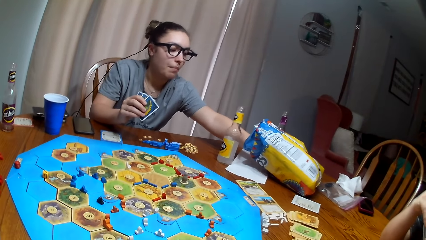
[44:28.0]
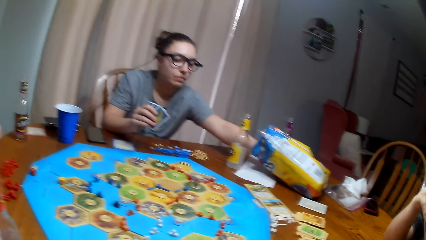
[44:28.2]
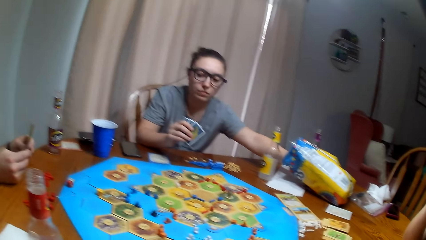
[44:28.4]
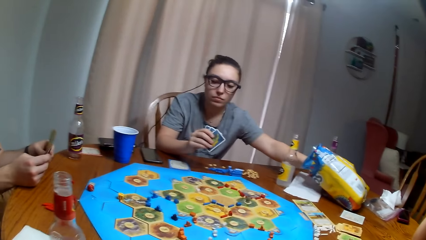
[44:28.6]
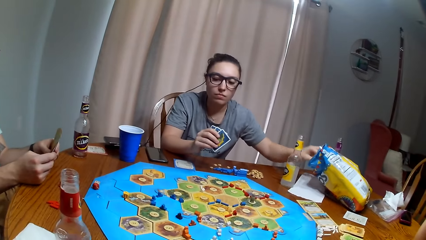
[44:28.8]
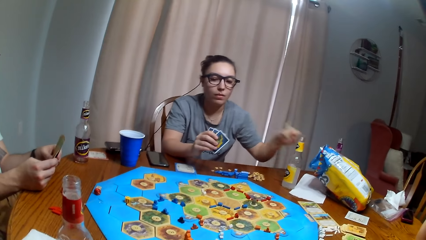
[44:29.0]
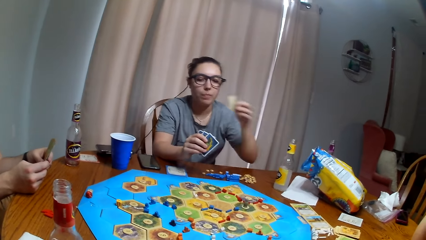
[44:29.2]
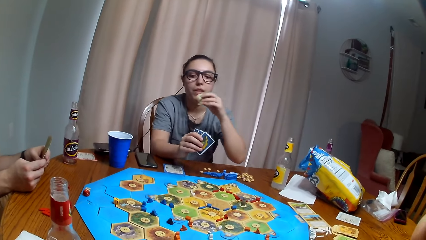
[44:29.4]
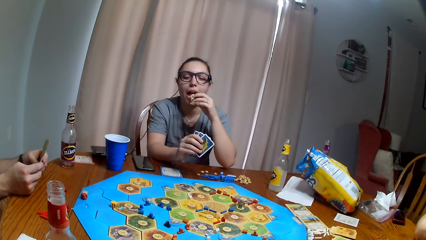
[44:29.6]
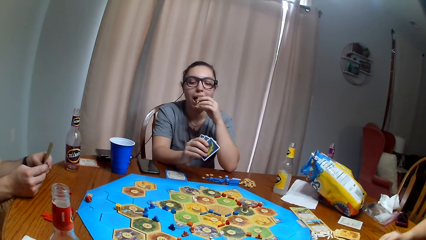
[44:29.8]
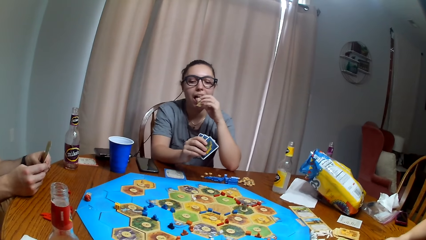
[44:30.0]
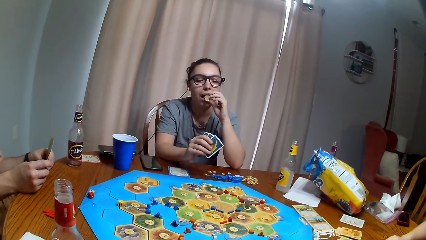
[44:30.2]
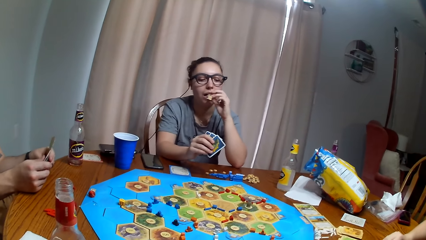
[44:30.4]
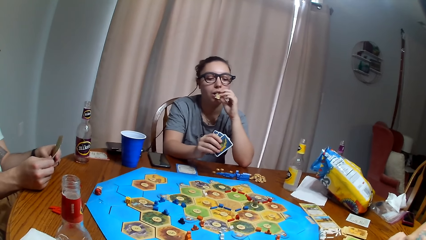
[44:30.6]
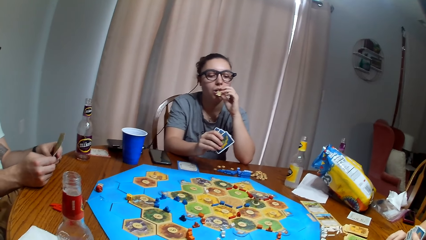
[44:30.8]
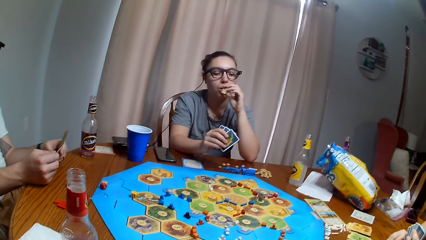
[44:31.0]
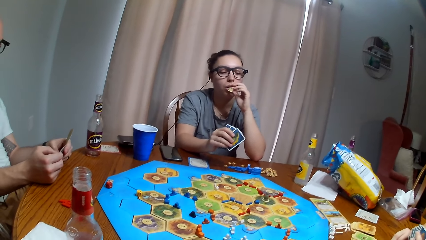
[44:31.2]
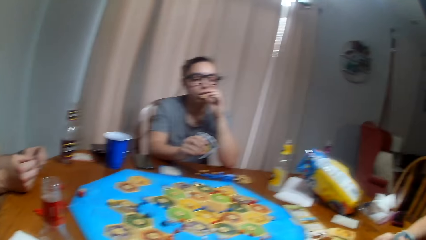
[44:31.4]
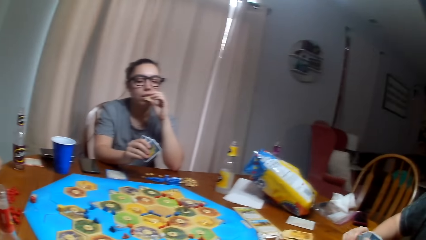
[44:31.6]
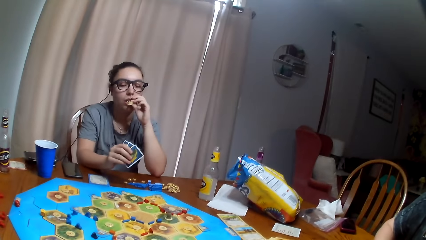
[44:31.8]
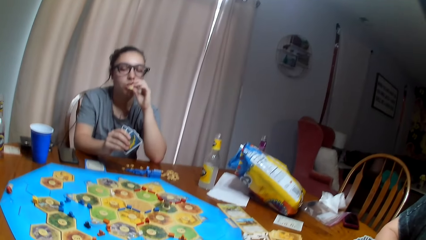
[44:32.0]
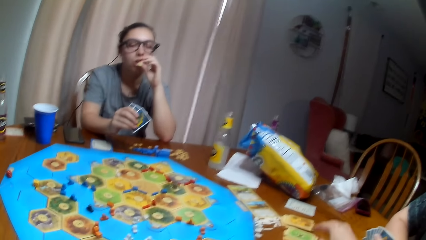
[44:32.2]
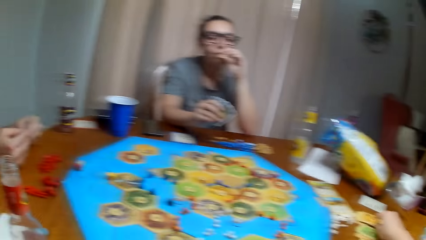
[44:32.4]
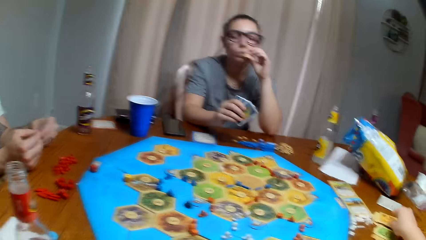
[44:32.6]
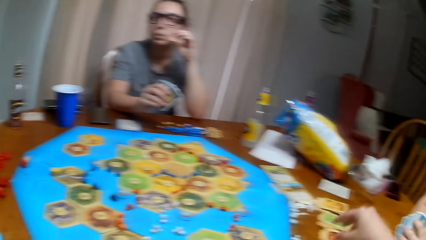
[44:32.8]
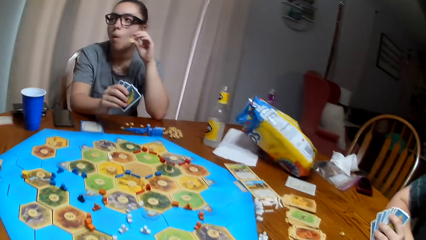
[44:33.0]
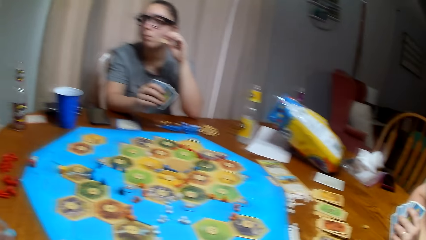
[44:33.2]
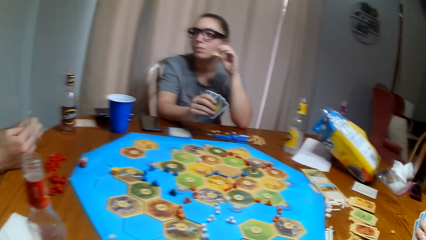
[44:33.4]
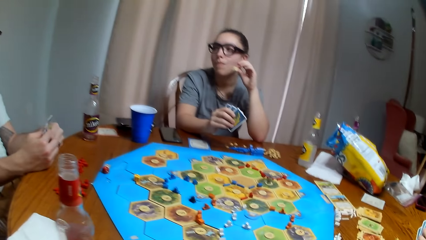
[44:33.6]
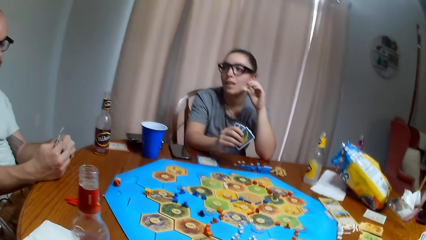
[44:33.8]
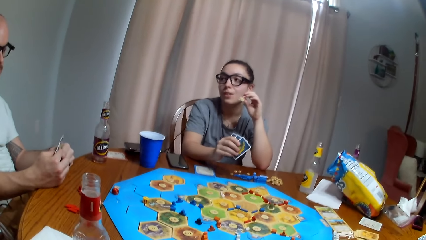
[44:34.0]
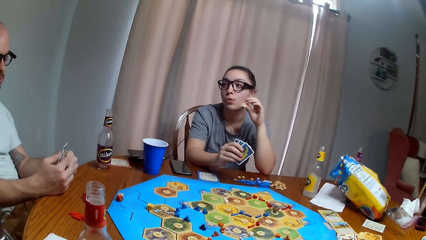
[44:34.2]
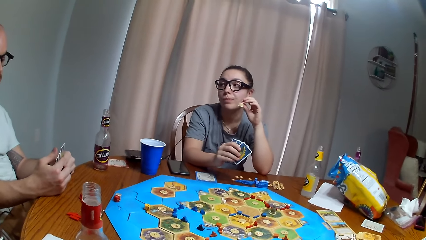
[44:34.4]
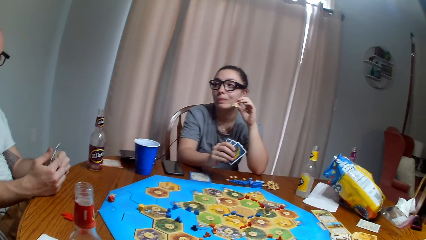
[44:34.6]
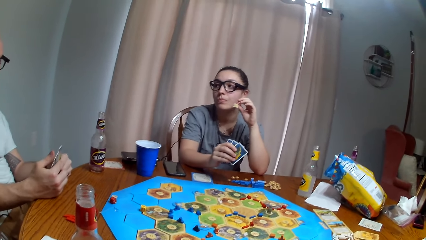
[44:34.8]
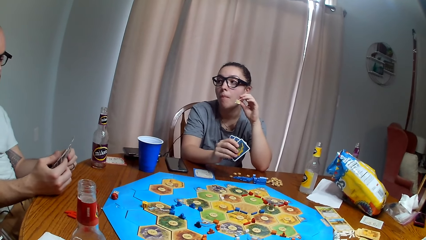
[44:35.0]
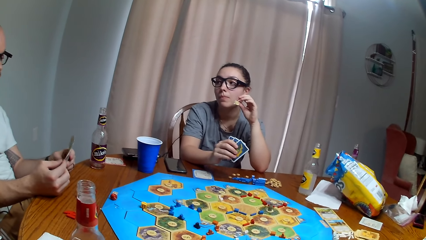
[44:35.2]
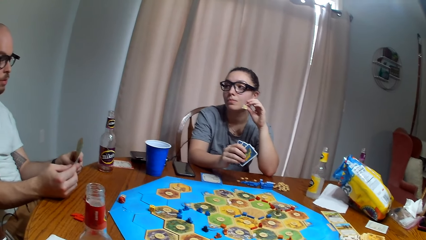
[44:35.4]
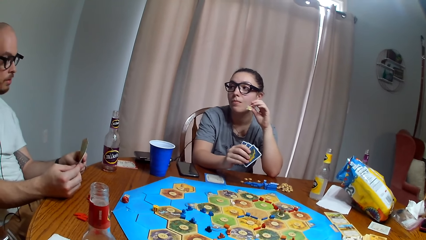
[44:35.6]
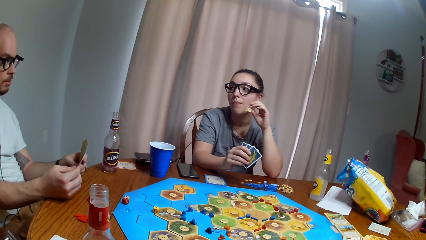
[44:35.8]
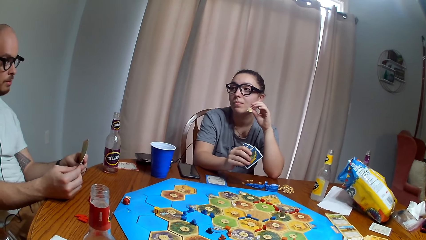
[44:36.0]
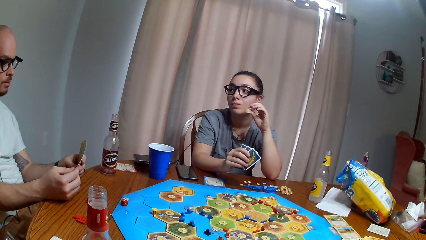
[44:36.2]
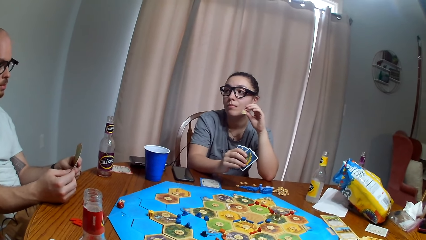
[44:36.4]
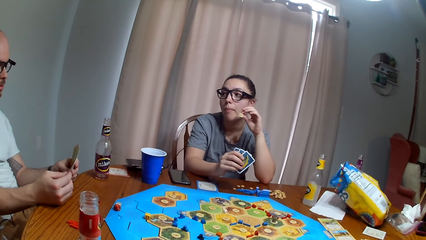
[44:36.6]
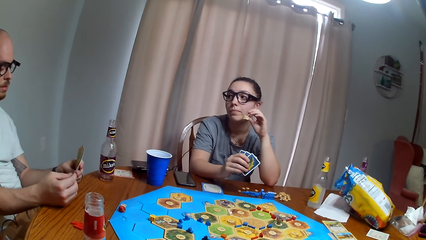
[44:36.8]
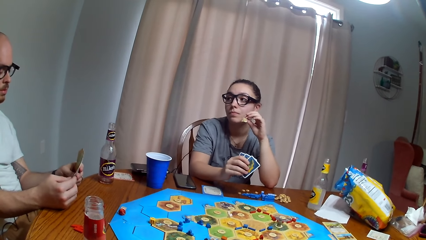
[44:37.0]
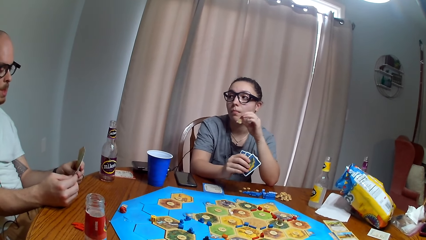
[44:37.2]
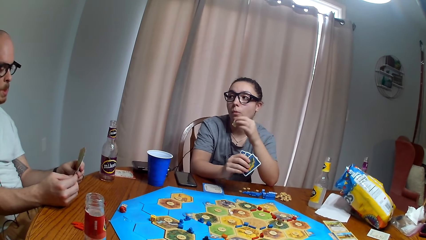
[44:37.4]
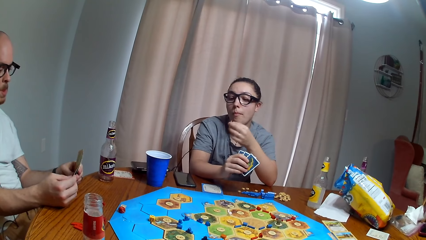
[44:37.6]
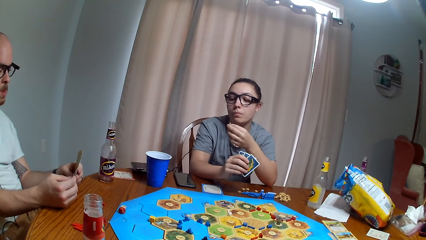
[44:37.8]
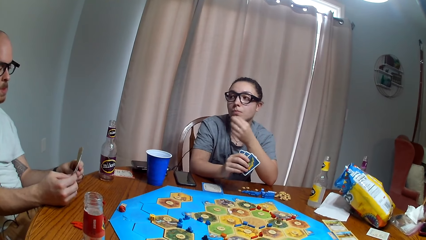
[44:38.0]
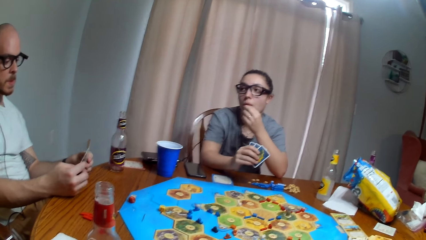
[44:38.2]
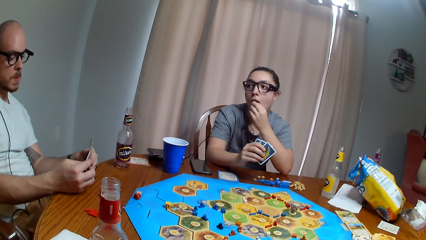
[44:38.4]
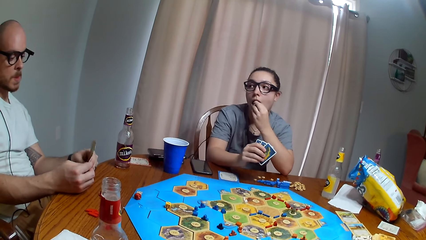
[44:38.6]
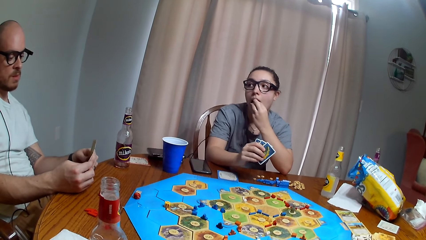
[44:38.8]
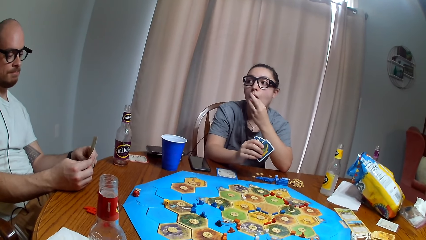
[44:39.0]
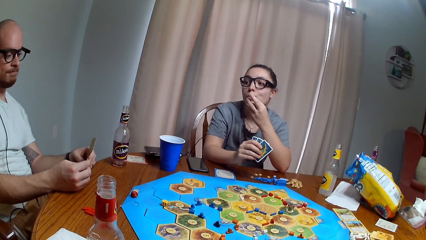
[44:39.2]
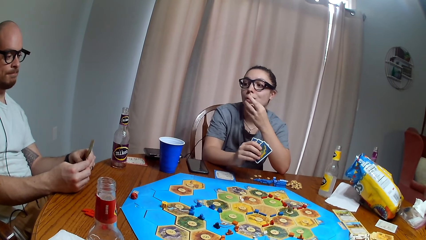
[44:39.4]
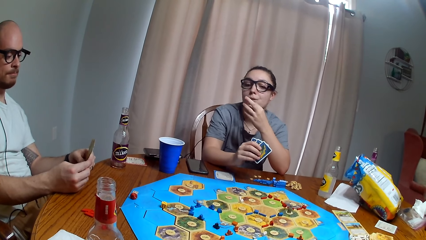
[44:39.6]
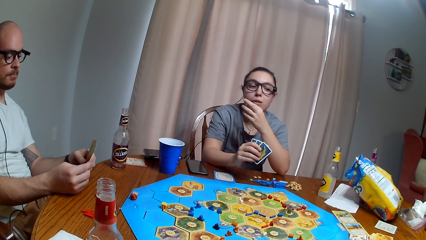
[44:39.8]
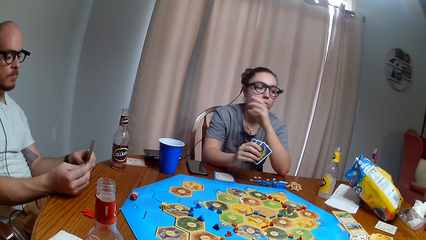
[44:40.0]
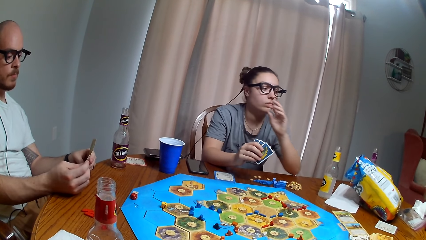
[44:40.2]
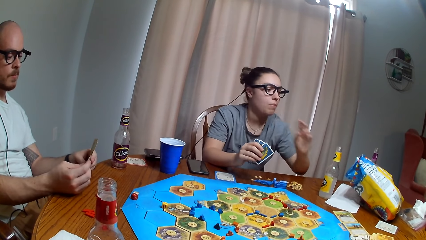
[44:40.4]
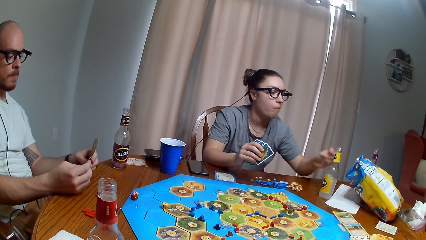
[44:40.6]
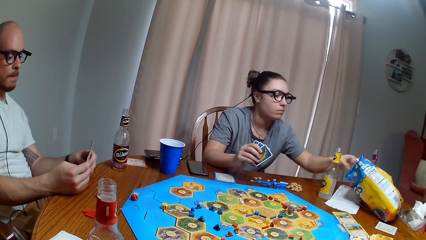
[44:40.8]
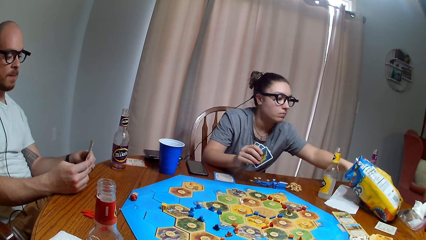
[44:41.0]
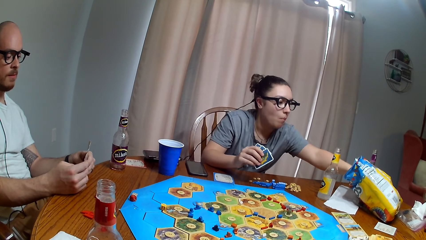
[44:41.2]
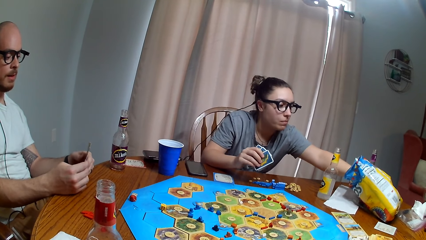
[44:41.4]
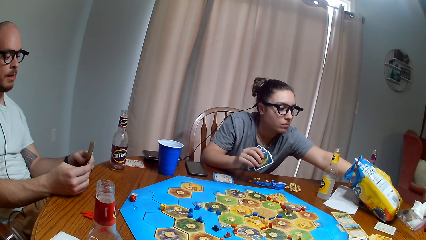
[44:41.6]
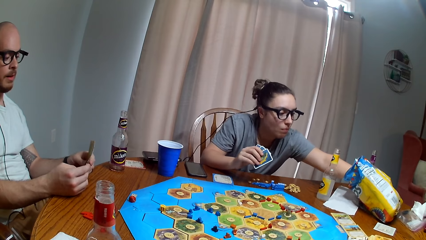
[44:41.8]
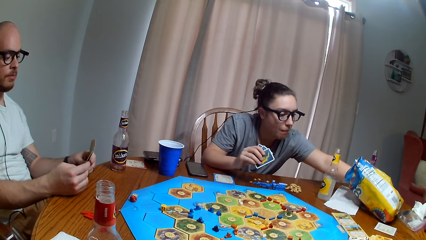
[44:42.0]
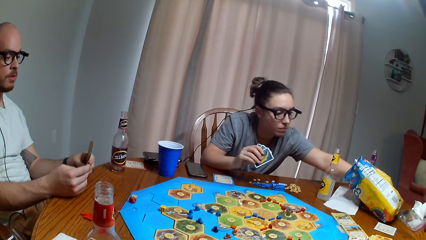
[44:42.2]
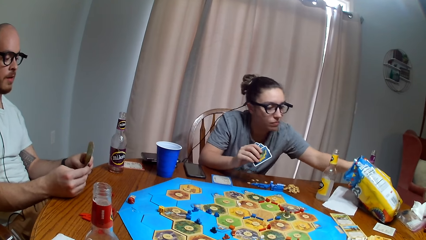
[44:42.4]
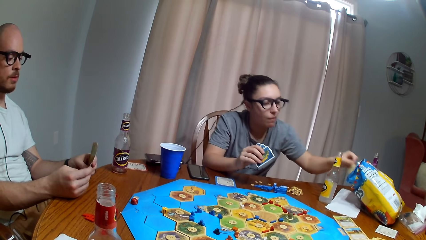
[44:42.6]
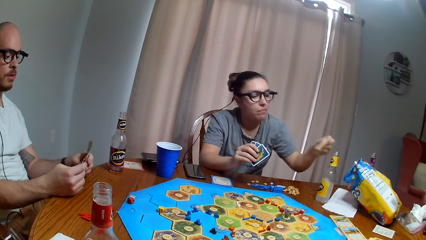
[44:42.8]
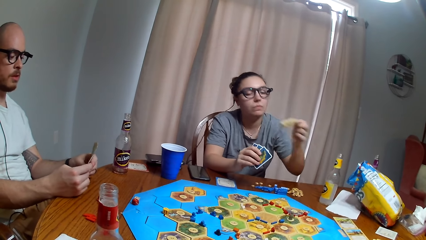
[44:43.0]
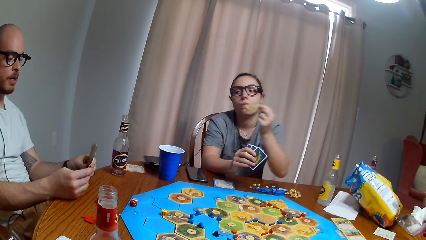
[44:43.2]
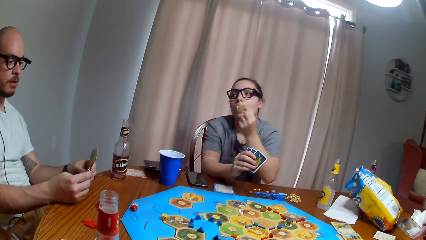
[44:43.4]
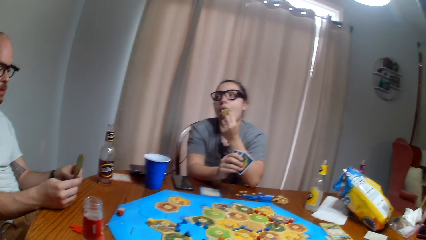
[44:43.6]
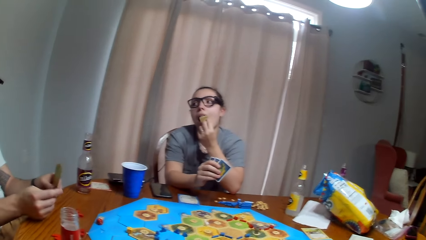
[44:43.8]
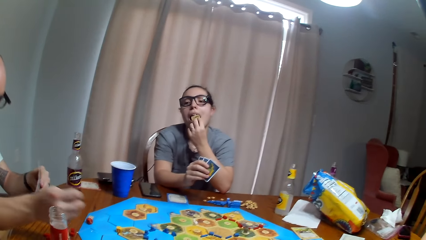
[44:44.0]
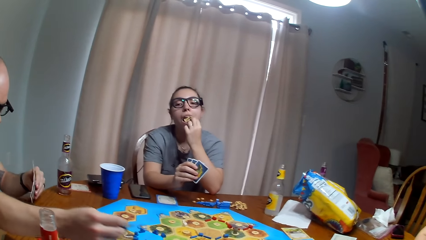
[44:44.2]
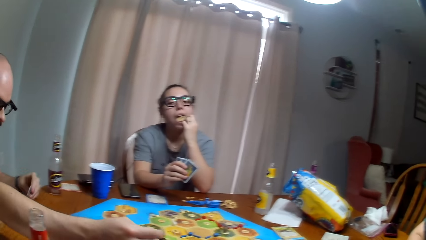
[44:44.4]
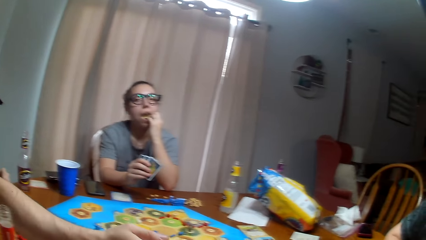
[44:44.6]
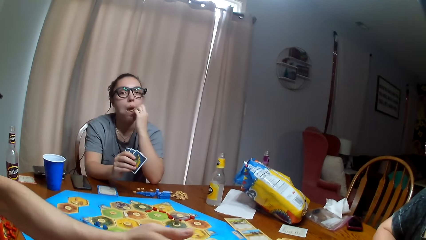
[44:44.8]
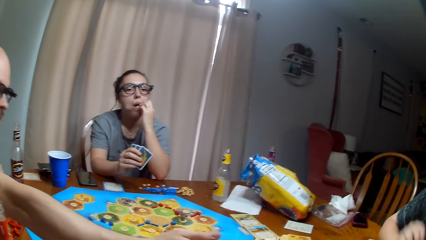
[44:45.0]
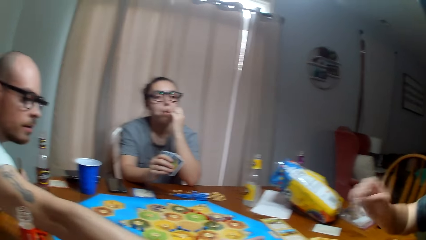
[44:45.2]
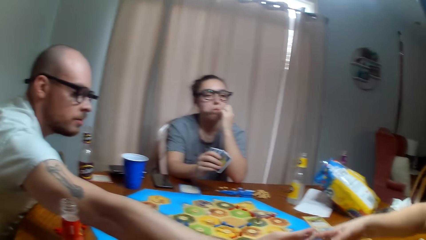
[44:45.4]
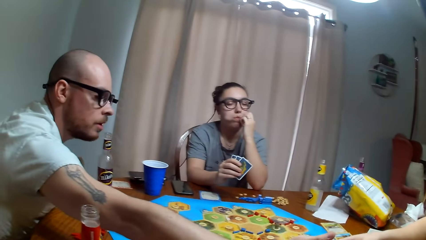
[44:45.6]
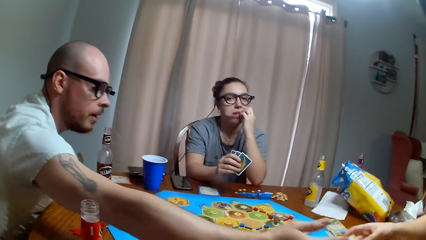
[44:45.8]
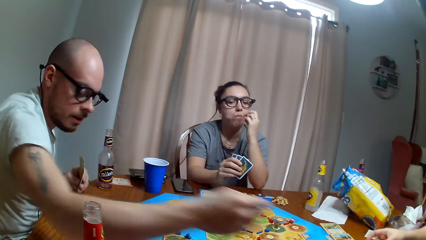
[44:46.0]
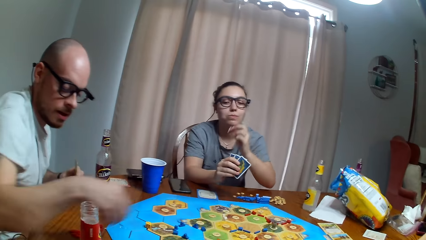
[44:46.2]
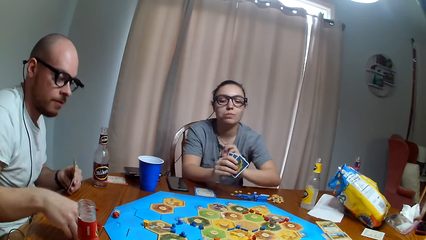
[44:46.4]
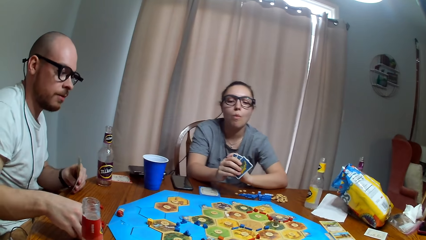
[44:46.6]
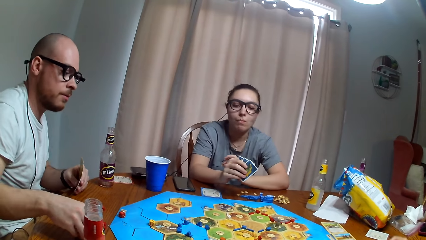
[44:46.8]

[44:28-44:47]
The first woman picks the chips and eats the chips. She picks the chips and eats the chips again. The man picks the card from the other woman. The other woman picks a card.
